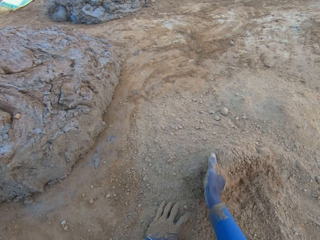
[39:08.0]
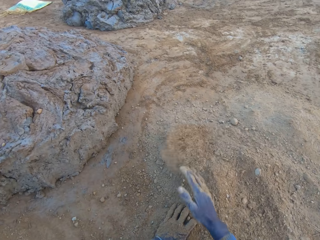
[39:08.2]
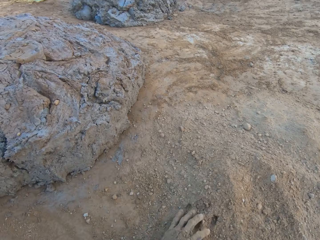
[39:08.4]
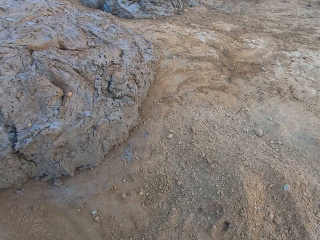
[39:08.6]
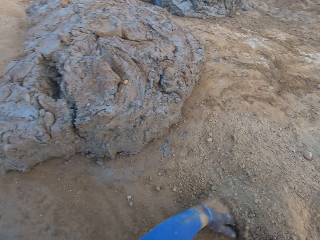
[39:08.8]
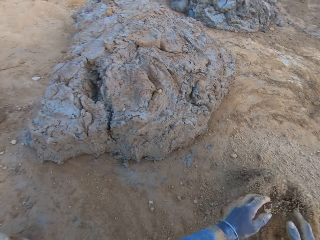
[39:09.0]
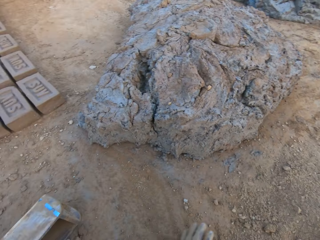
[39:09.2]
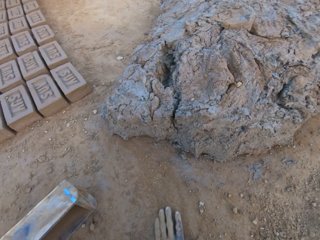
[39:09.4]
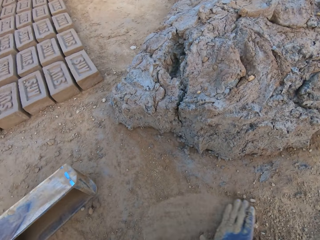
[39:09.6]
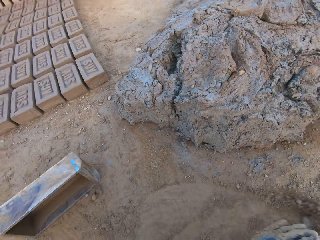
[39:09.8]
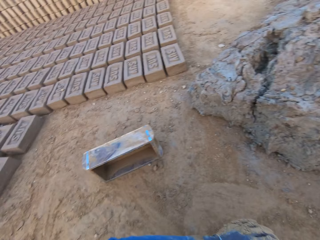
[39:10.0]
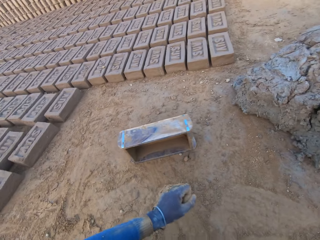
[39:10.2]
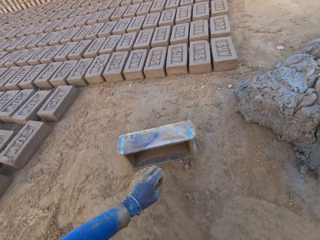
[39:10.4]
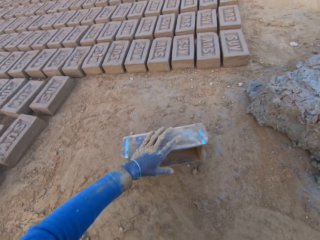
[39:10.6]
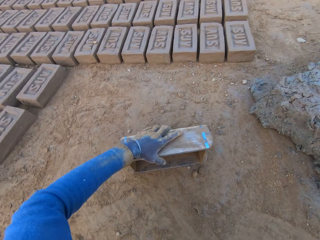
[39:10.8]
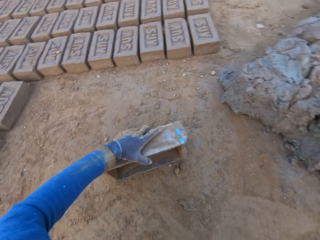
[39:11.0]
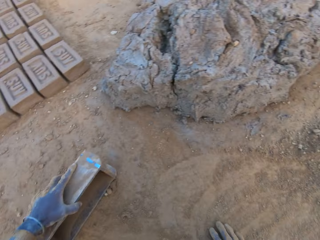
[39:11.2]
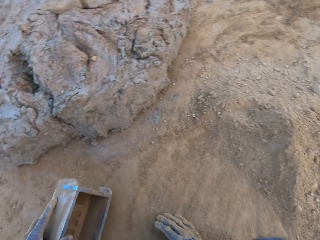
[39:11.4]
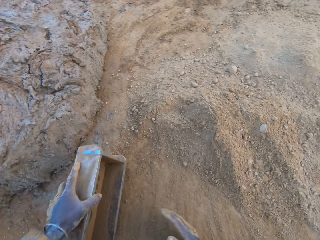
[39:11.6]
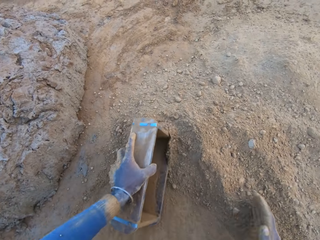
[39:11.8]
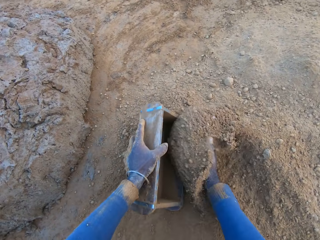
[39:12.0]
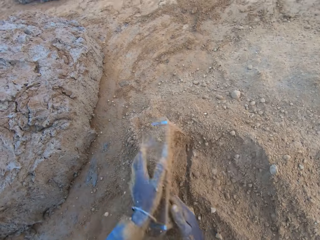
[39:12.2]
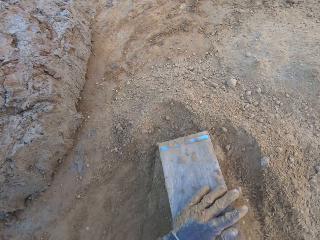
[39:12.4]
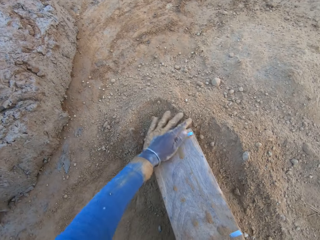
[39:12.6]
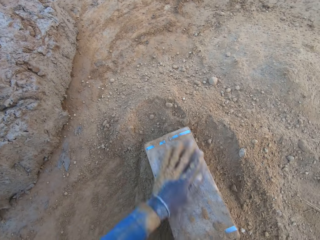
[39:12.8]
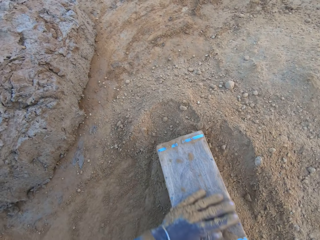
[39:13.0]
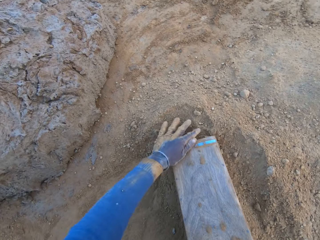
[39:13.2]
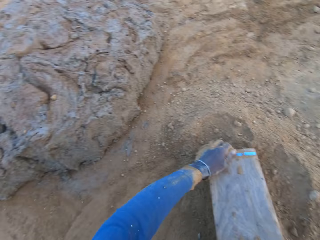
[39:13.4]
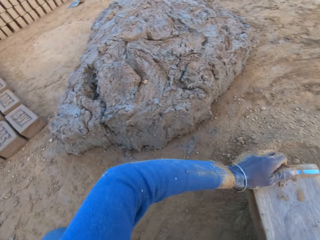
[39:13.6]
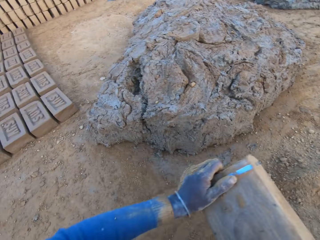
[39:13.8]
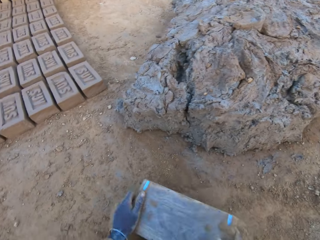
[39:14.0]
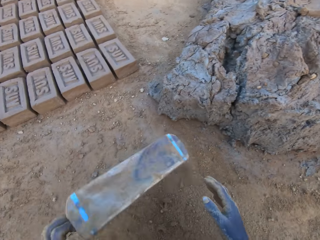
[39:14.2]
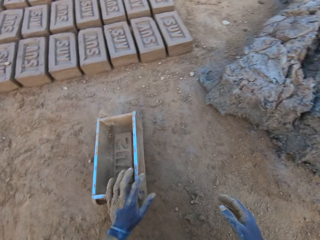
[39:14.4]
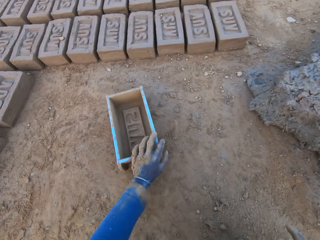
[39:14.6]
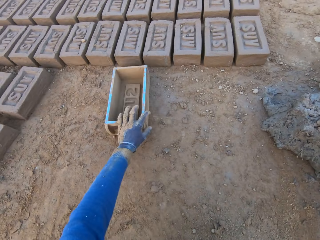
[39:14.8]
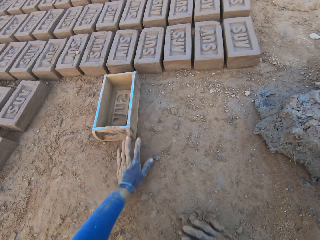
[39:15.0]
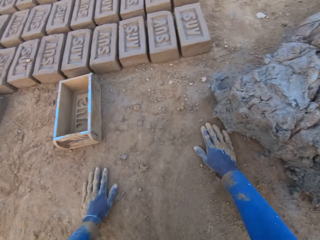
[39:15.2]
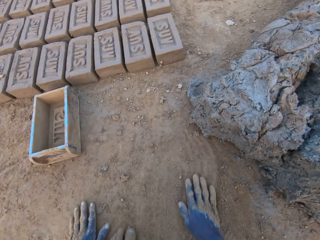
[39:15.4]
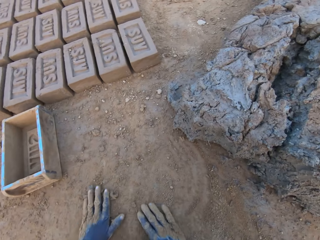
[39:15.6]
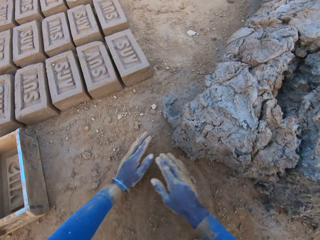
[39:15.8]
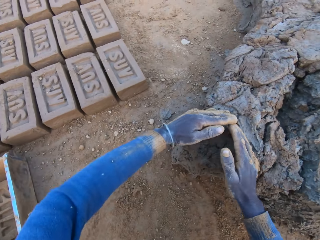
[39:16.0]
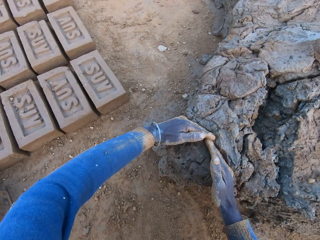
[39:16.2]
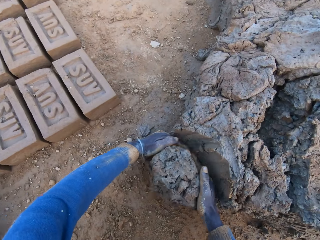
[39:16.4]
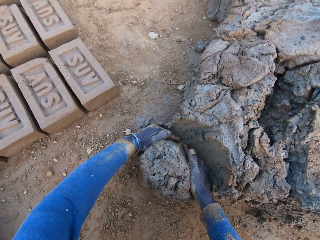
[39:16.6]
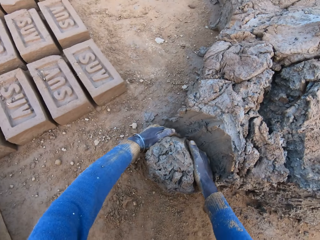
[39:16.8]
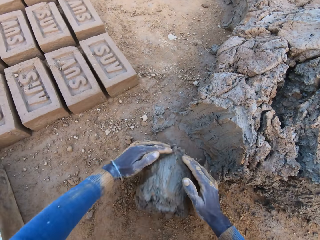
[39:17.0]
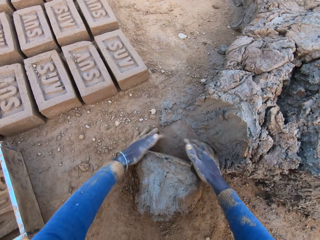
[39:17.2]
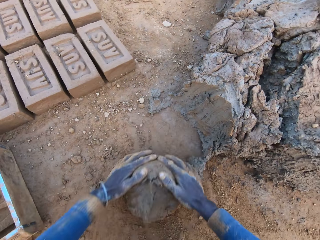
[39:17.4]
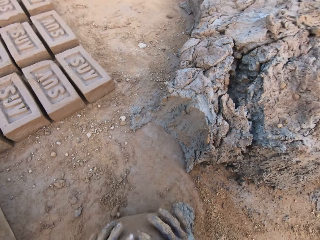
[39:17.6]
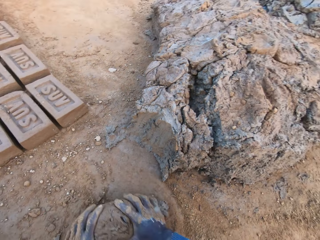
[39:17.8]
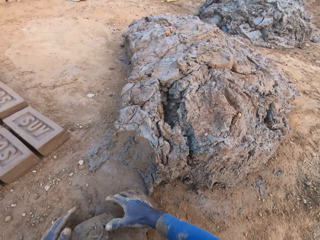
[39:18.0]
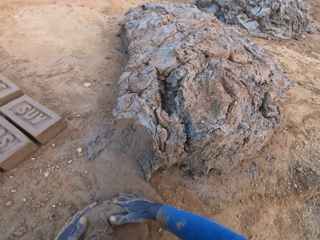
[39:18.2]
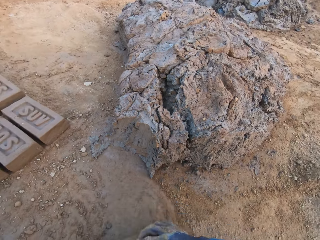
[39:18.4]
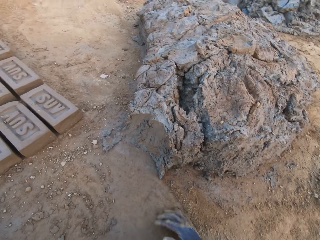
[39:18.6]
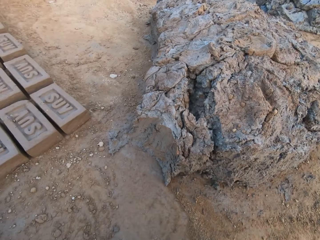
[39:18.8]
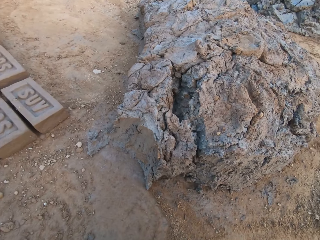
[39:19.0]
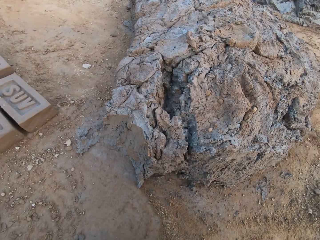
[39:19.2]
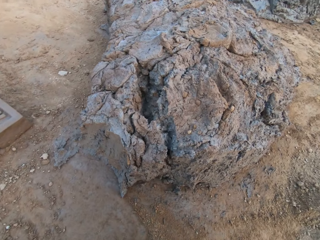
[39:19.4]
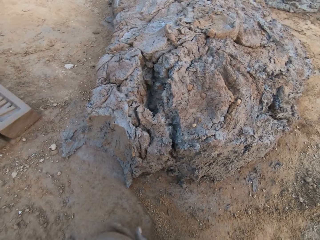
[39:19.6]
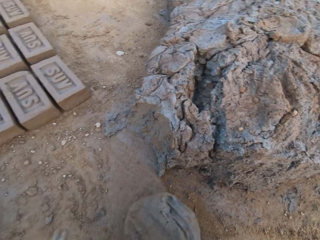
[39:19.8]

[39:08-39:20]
The camera wearer lifts the iron brick mold from the ground with his left hand. He pours sand or soil into the iron brick mold with his right hand. He wipes the bottom of the iron brick mold with his left hand. He drops the iron brick mold on the ground with his left hand. He shifts the iron brick mold on the ground. He spreads the soil. He picks up clay. He cuts a portion of the concrete from a heap of concrete with his hands. He mixes the concrete with his hands.

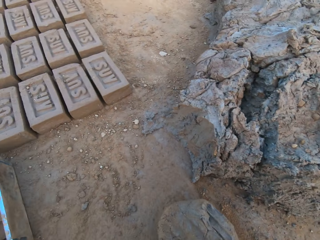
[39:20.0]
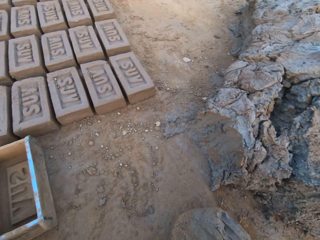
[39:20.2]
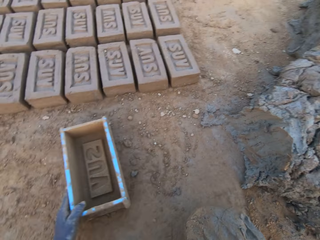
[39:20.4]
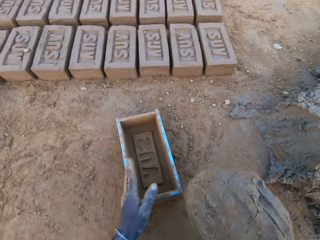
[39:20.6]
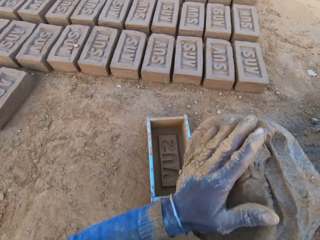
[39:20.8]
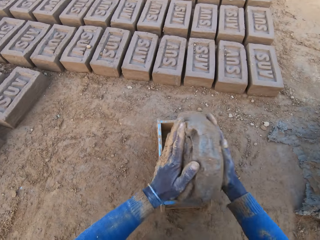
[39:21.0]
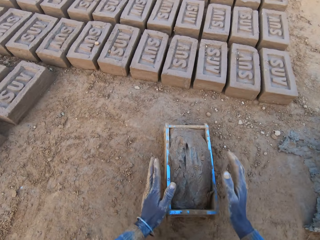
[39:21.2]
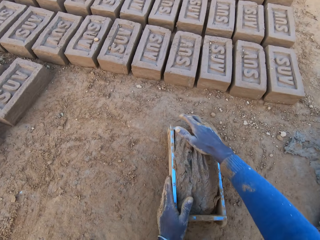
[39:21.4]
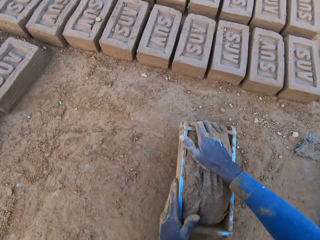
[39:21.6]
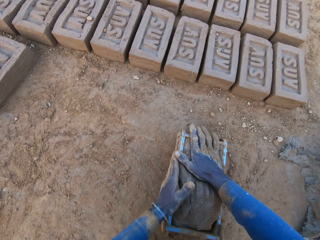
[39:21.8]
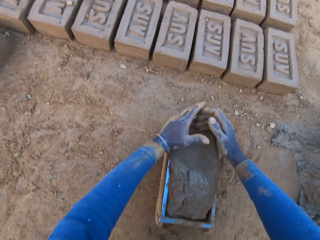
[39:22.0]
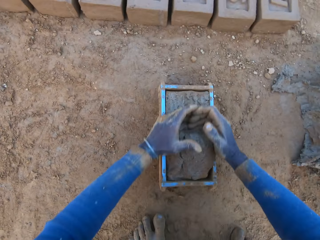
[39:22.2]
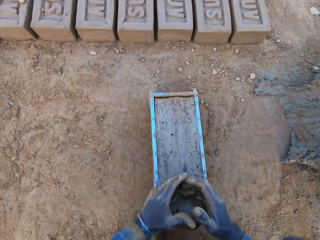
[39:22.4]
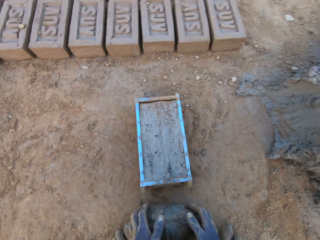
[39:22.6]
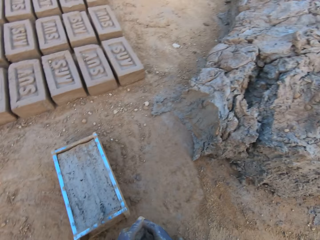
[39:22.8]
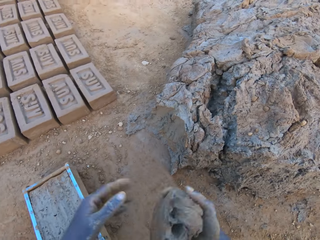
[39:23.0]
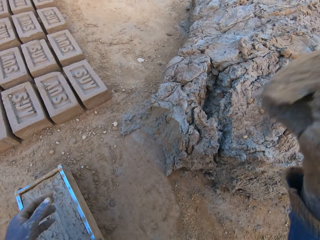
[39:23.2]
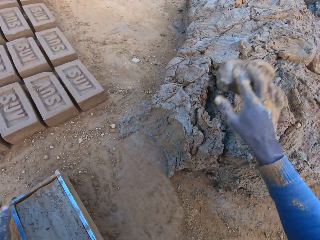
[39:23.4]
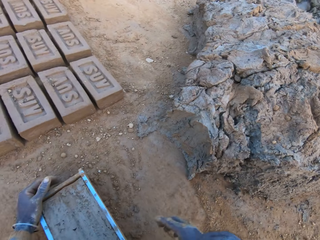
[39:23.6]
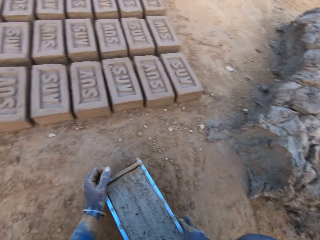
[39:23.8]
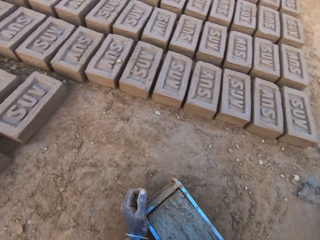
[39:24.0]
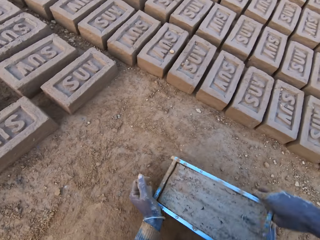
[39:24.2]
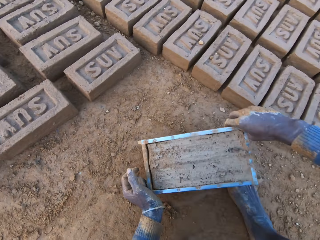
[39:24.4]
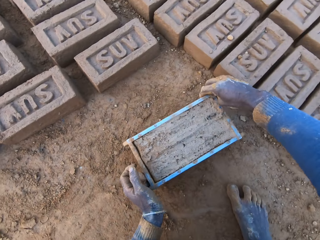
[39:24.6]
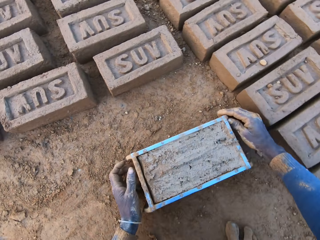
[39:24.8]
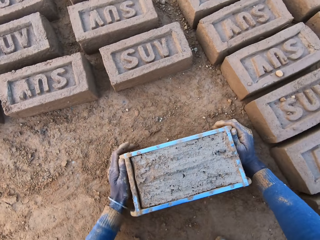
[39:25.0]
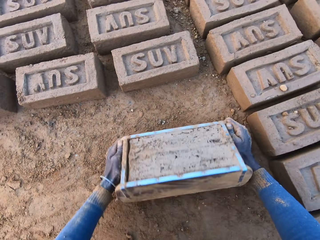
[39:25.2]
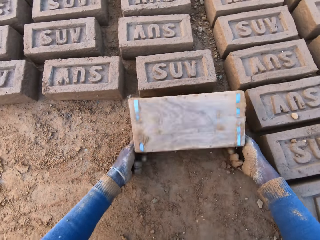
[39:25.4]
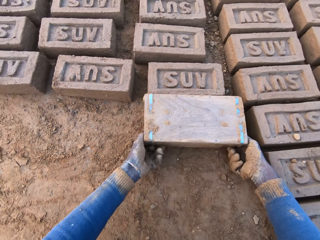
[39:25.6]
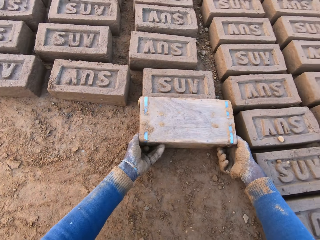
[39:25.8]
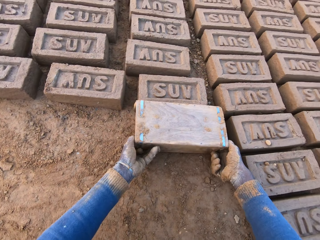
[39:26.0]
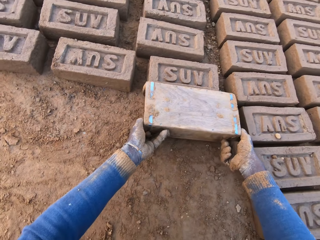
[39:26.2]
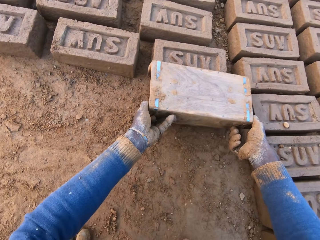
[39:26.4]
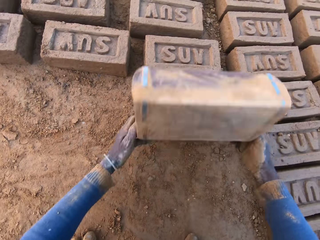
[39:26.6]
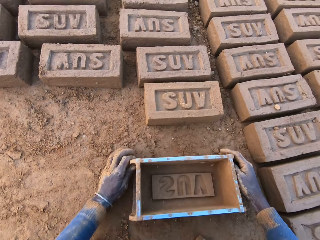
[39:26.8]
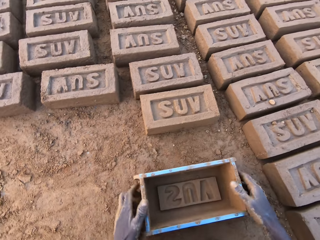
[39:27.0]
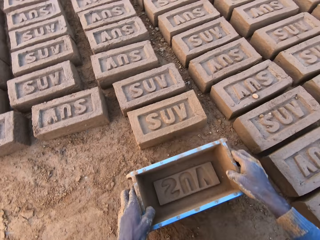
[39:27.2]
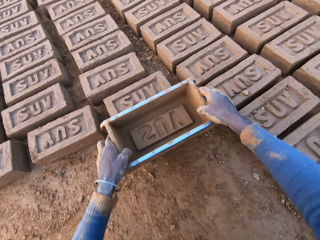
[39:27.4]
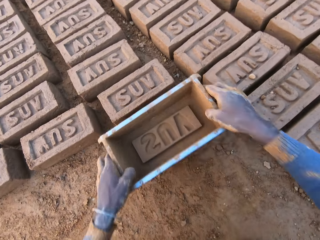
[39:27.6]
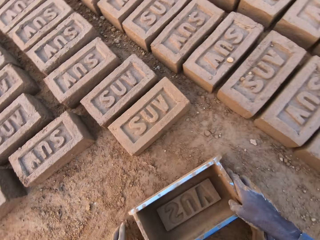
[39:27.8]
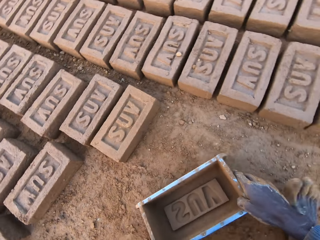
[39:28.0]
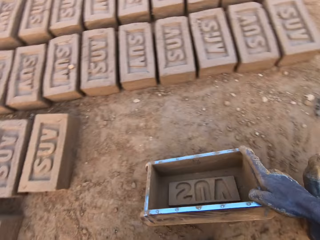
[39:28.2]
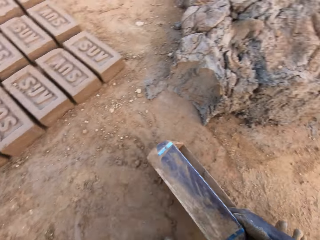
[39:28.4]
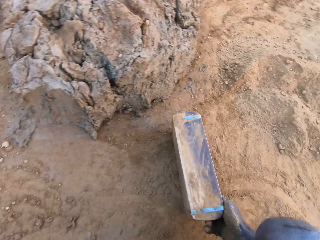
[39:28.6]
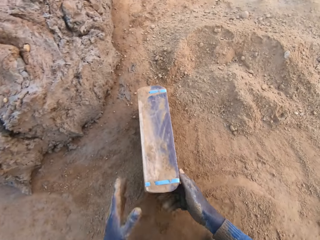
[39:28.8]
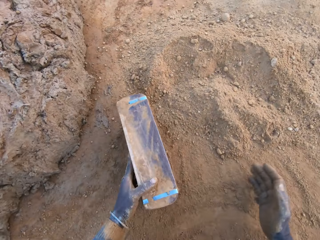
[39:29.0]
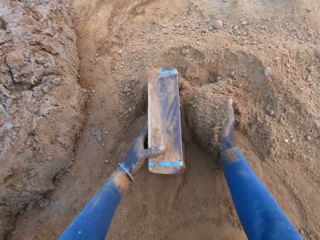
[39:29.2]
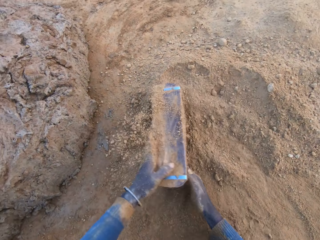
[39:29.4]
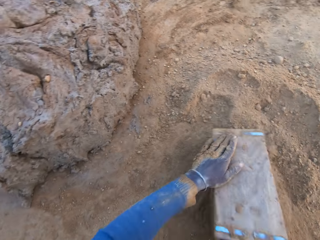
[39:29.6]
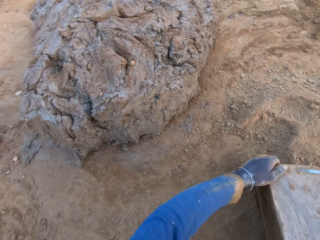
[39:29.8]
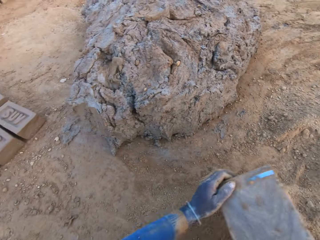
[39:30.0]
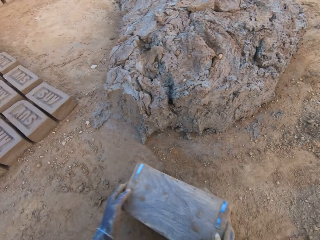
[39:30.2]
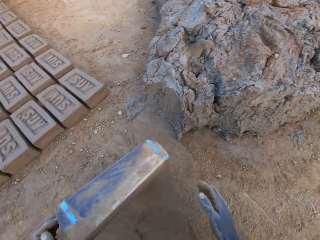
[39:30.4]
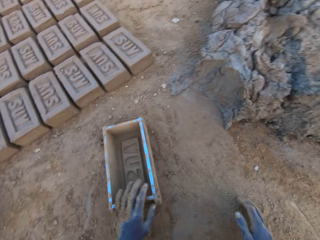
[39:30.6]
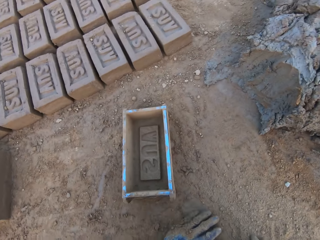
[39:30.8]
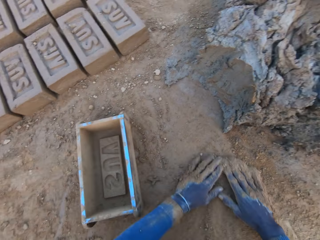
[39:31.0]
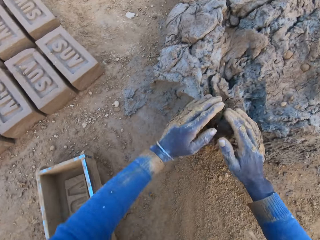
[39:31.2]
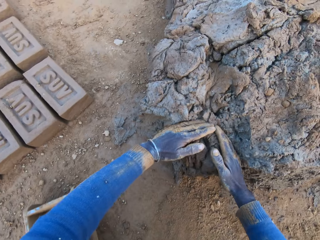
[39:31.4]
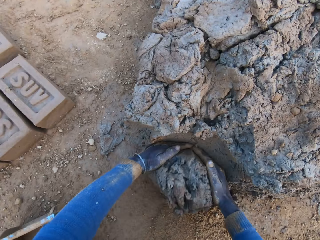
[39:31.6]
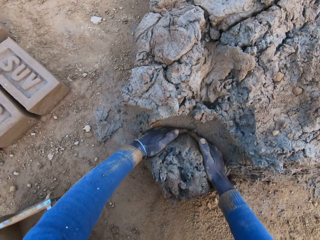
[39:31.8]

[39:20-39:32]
The camera wearer shifts the iron brick mold on the ground with his left hand. He takes the iron brick mold. He drops the concrete in the iron brick mold on the ground. He shakes the iron brick mold. He removes the excess concrete from the iron brick mold. He drops the excess concrete on the heap of concrete on the ground. He shifts the iron brick mold on the ground with his hands. He turns the iron brick mold on the ground. He removes the iron brick mold from the brick. He drops the iron brick mold on the ground. He places the iron brick mold on the brick on the ground. He drops the iron brick mold on the ground. He pours sand or soil into the iron brick mold into his right hand. He removes the sand from the iron brick mold. He pours the soil down. He drops the iron brick mold on the ground. He picks up clay.
